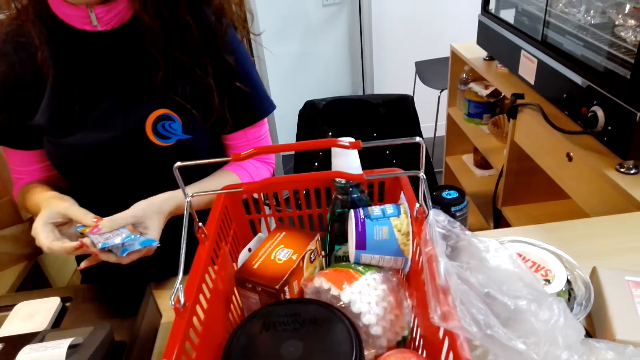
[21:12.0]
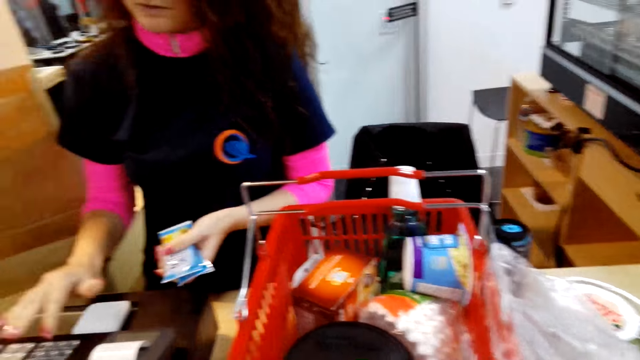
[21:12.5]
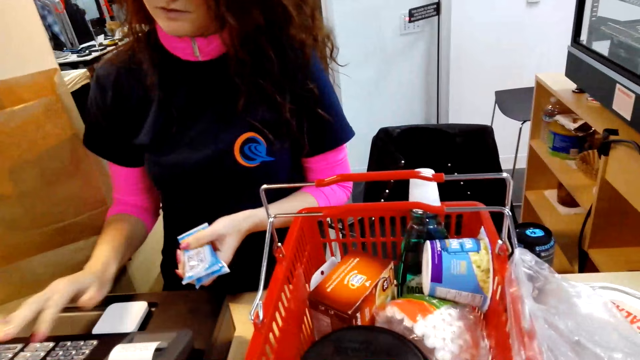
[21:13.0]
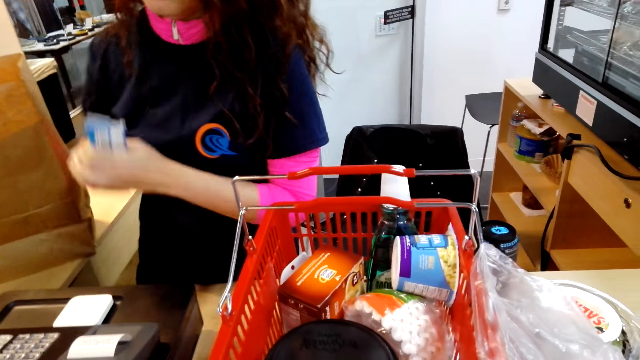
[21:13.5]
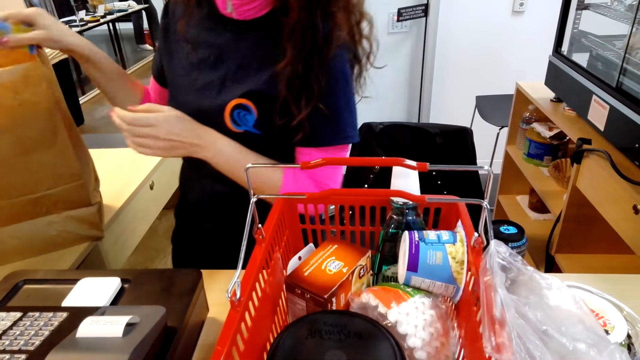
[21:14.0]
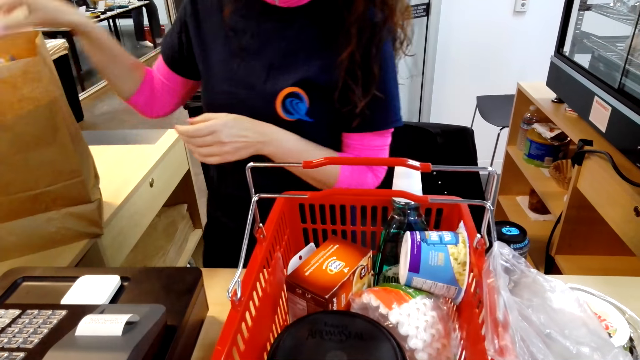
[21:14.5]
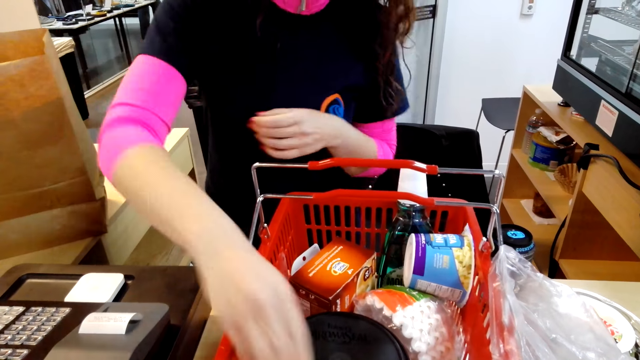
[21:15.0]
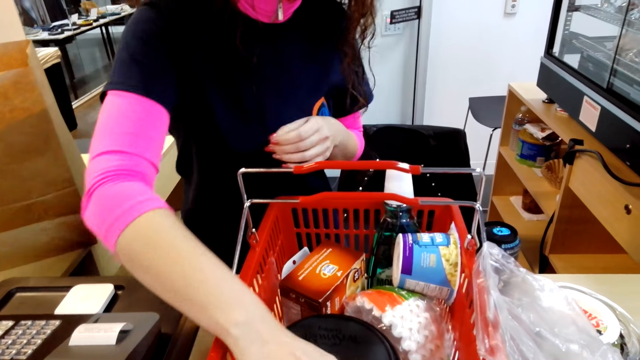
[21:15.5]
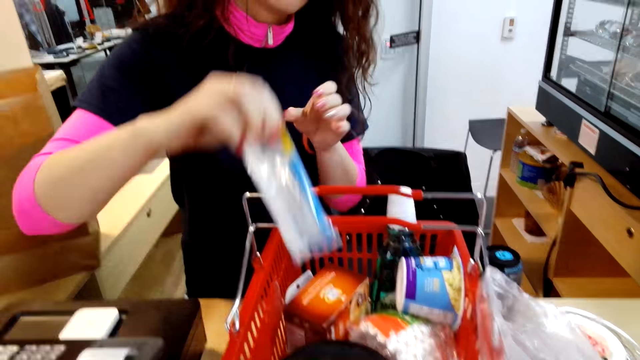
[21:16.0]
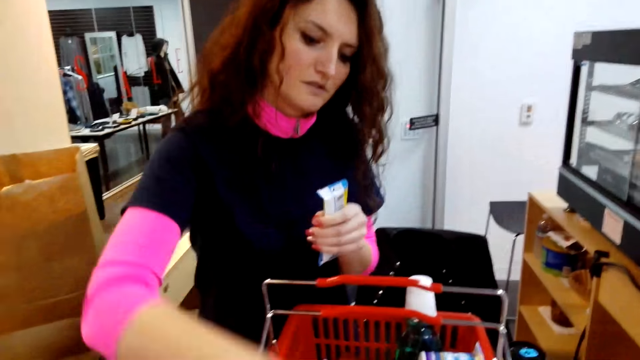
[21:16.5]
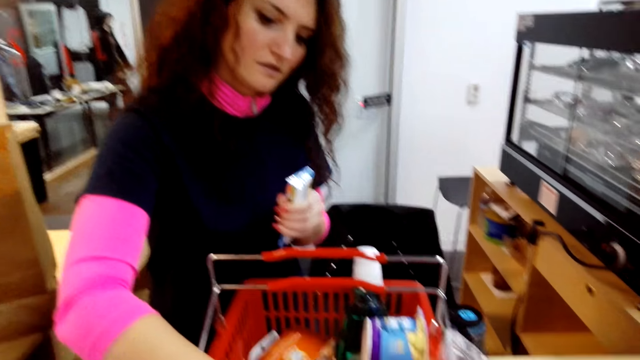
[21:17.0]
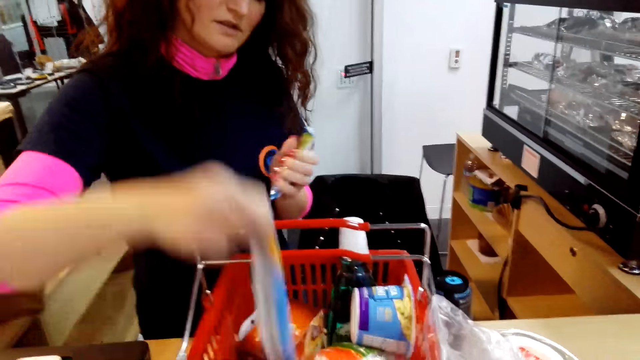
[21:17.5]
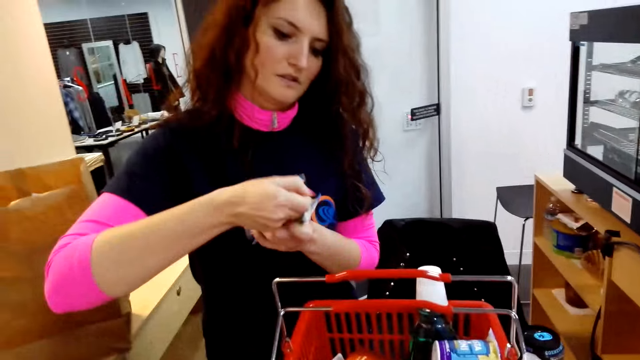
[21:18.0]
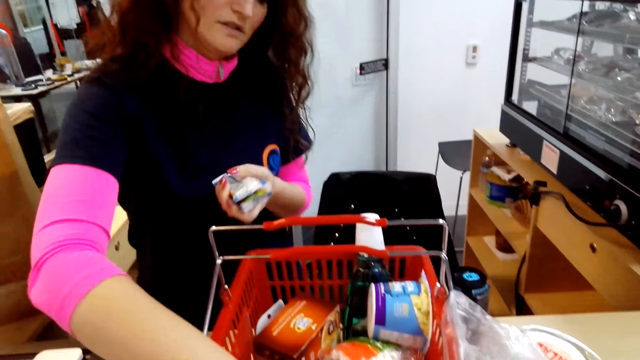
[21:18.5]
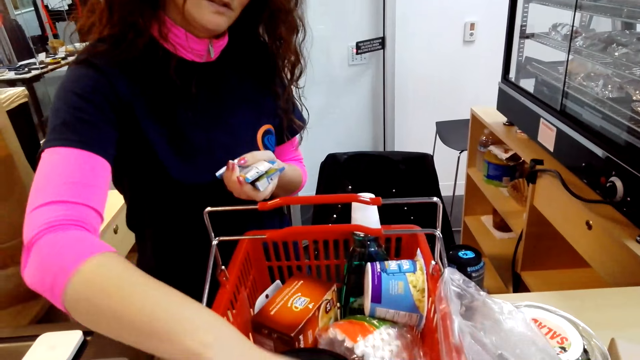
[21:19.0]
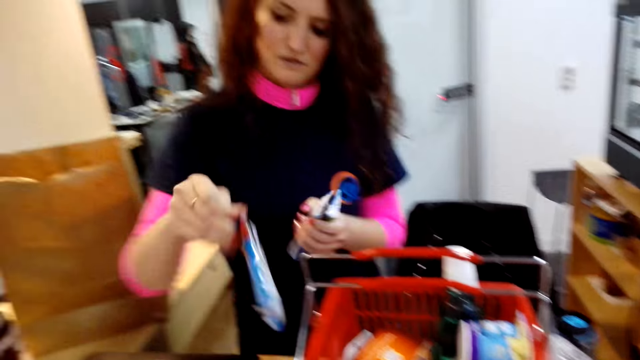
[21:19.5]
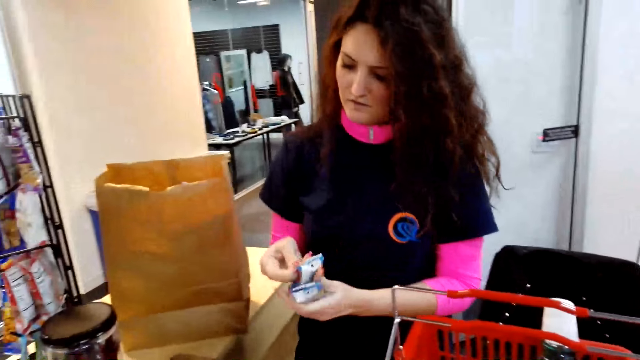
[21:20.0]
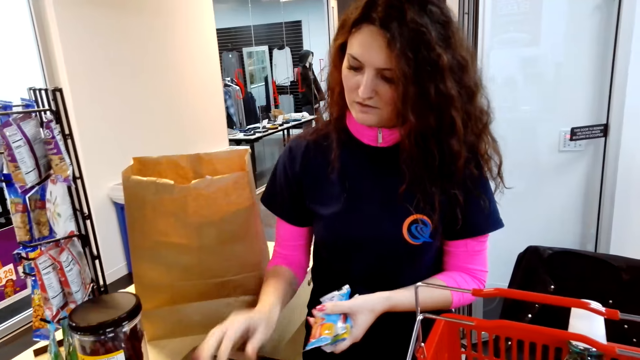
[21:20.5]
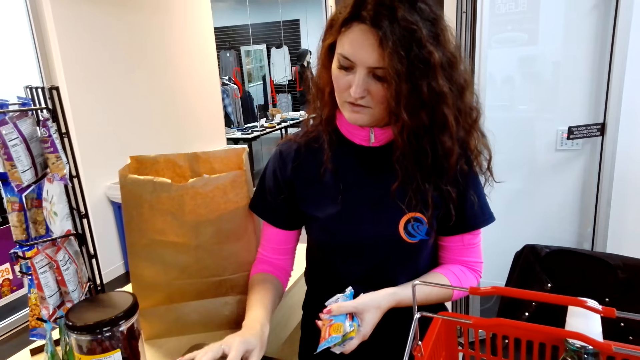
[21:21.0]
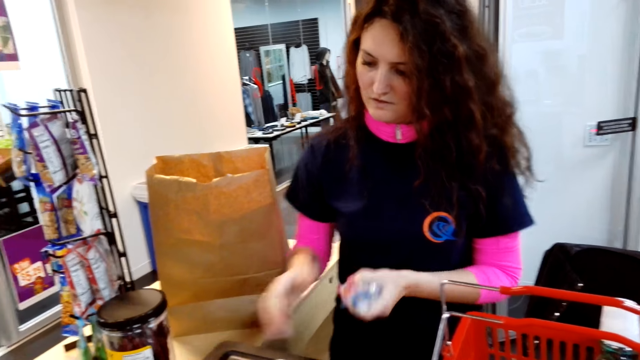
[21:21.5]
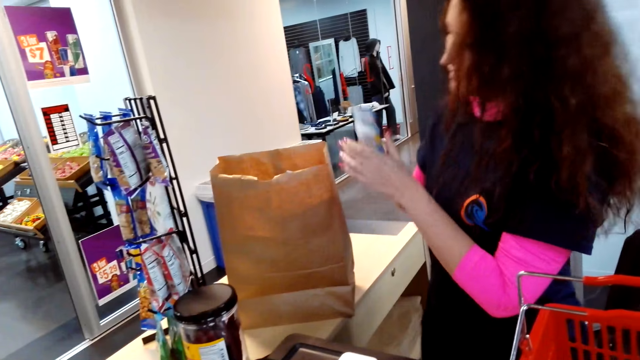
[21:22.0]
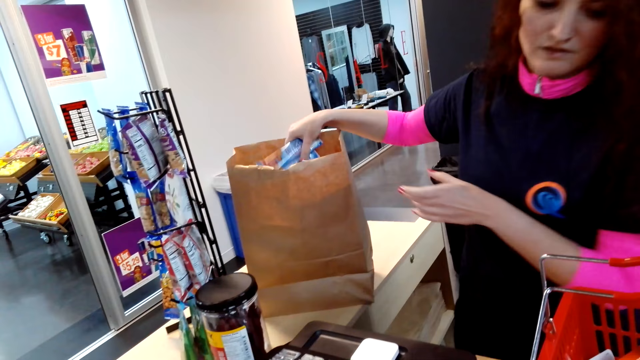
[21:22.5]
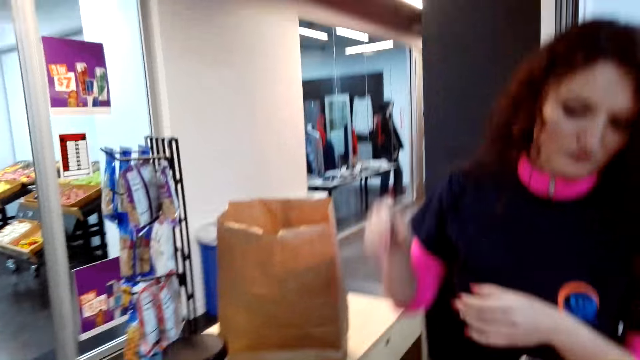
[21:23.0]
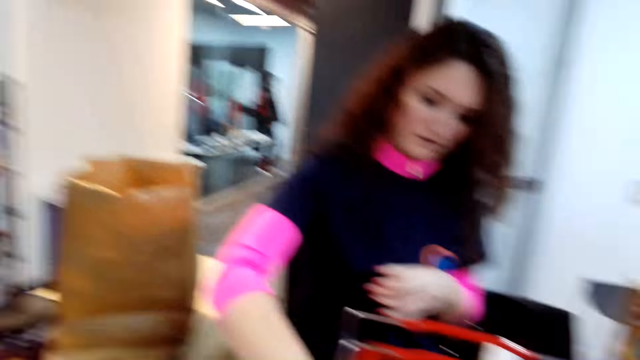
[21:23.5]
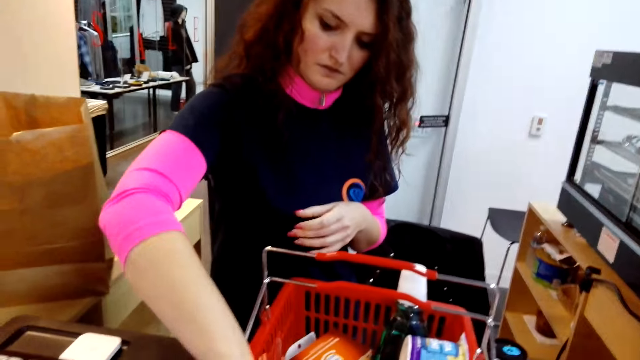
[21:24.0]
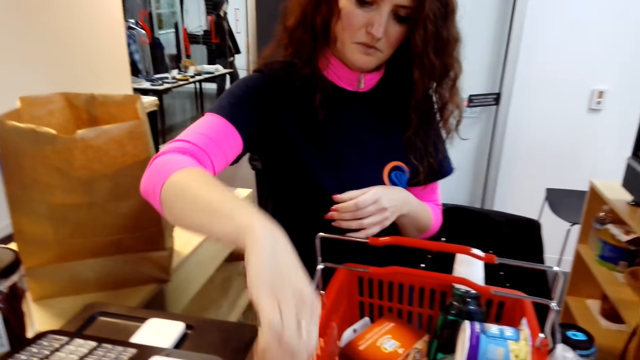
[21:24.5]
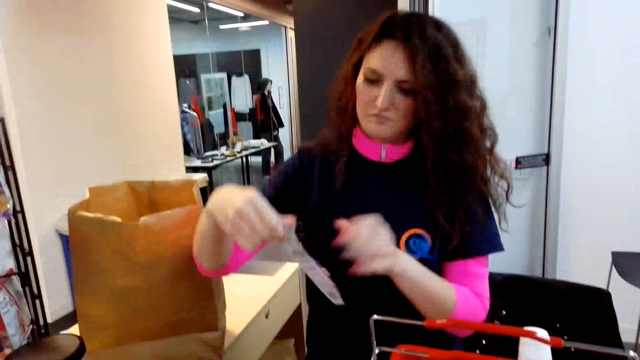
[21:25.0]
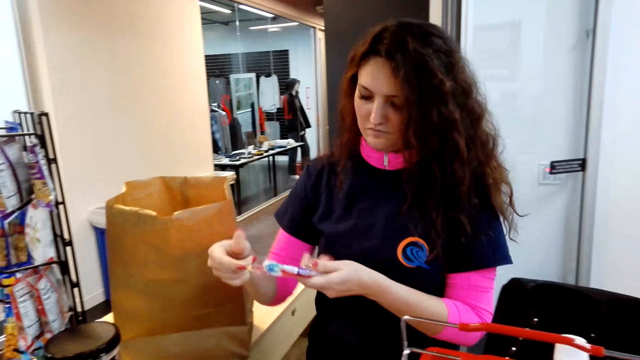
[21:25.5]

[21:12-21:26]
A woman presses a calculator. The woman puts an item in the paper bag. The woman takes items from the basket. The woman presses the calculator. The woman puts an item in the paper bag. The woman takes items from the basket.

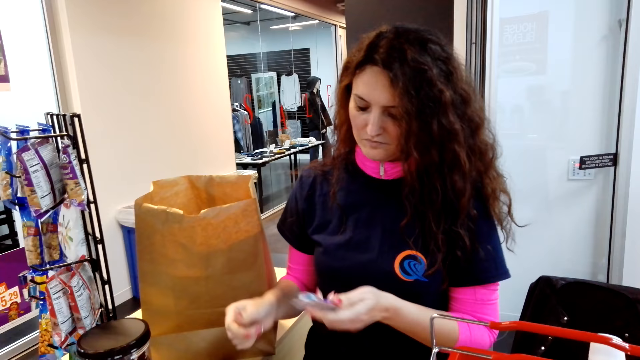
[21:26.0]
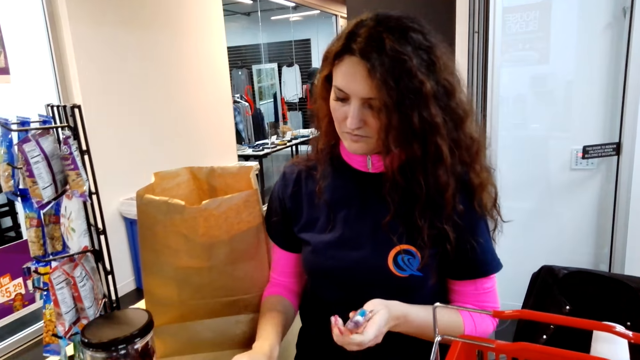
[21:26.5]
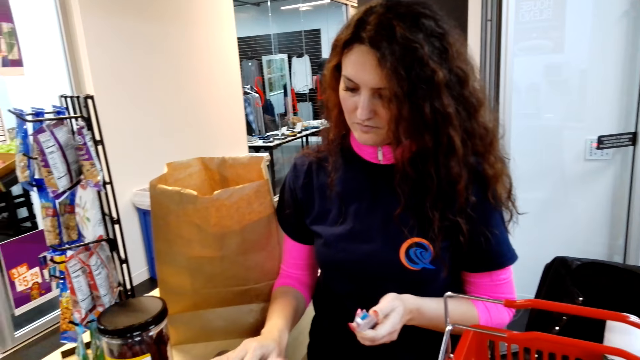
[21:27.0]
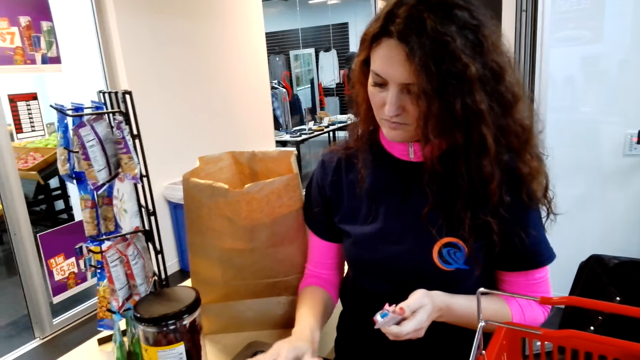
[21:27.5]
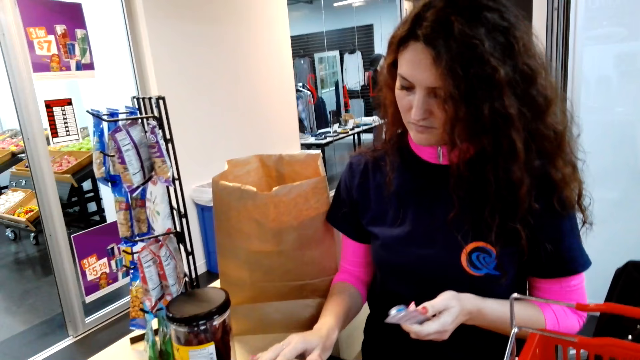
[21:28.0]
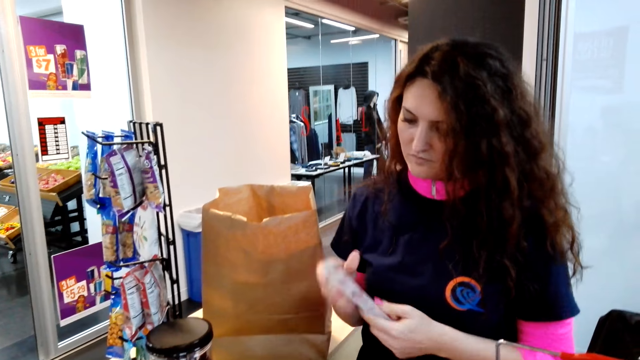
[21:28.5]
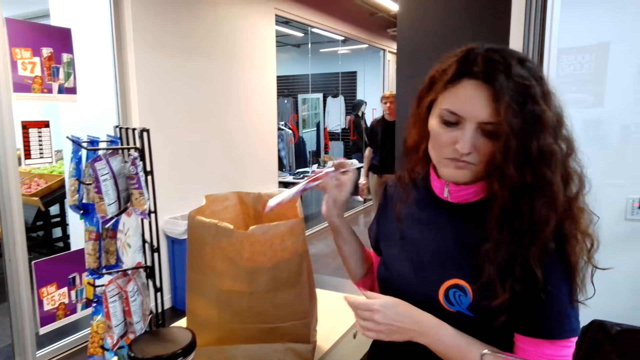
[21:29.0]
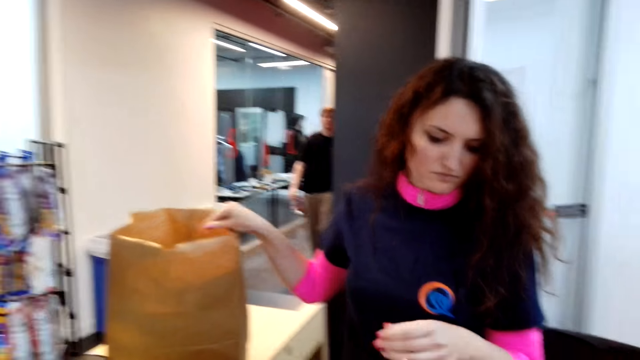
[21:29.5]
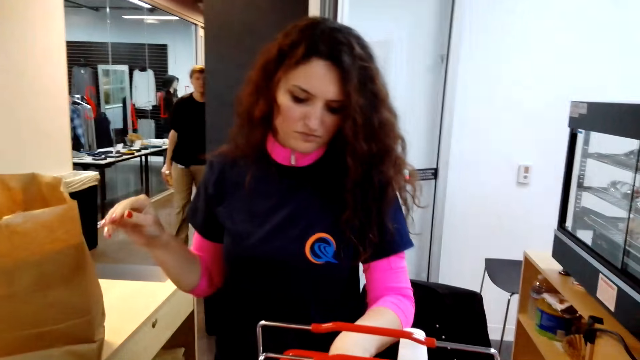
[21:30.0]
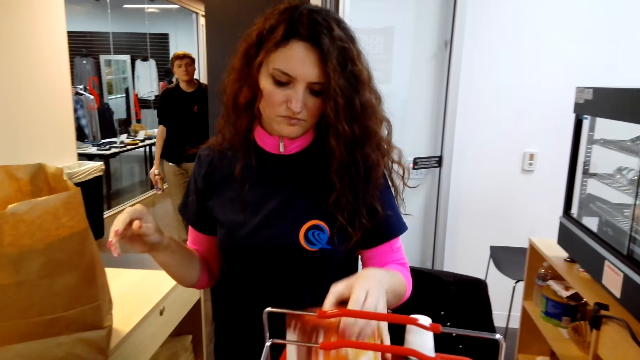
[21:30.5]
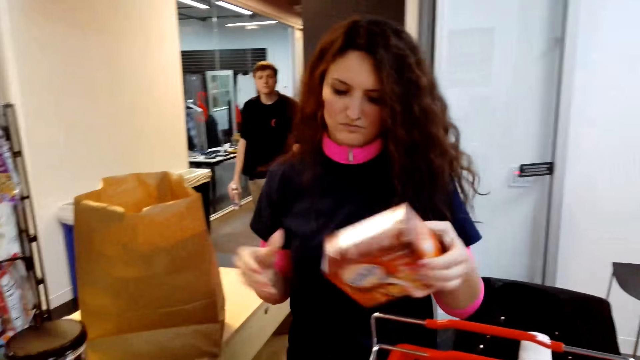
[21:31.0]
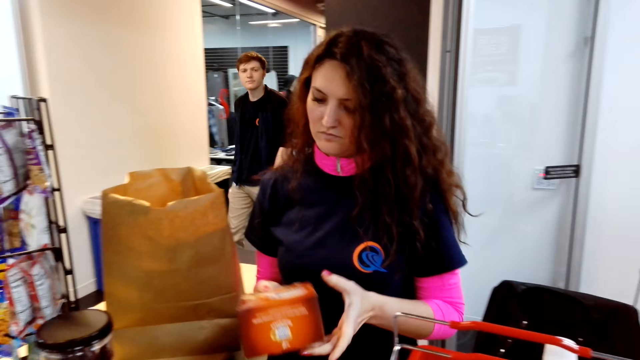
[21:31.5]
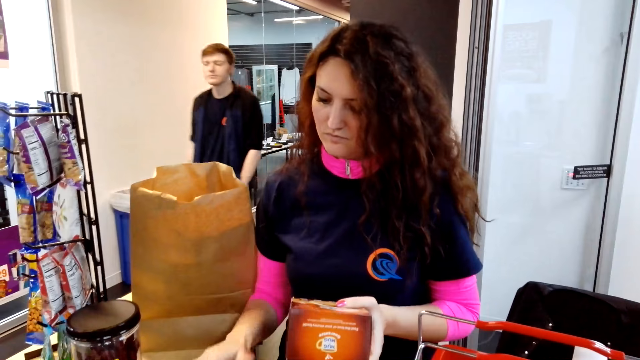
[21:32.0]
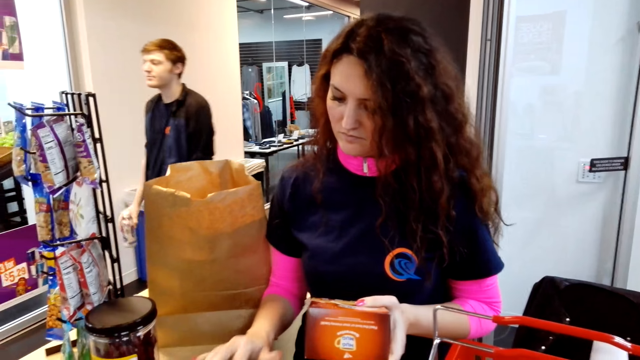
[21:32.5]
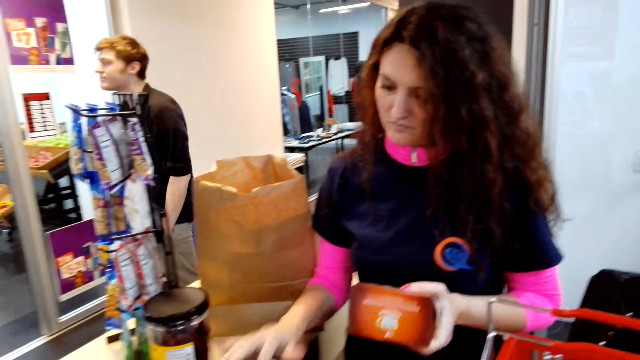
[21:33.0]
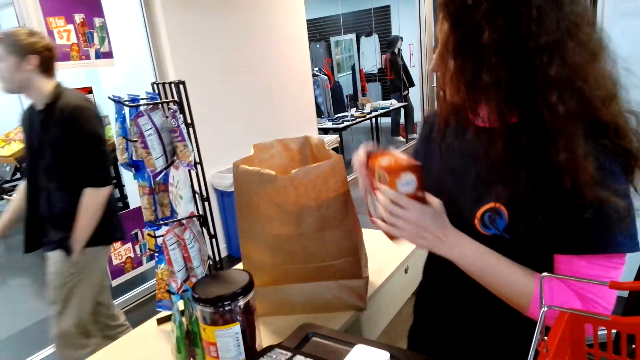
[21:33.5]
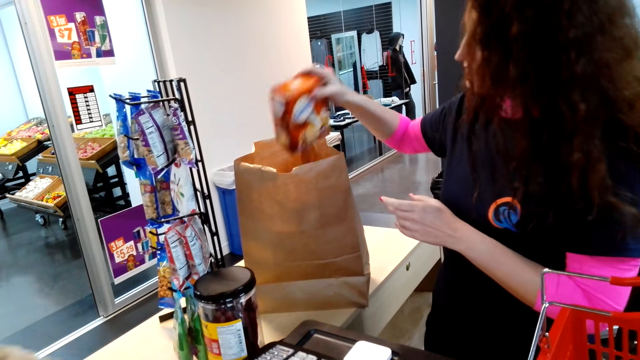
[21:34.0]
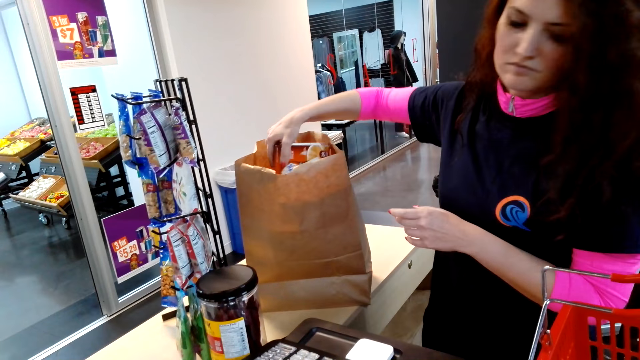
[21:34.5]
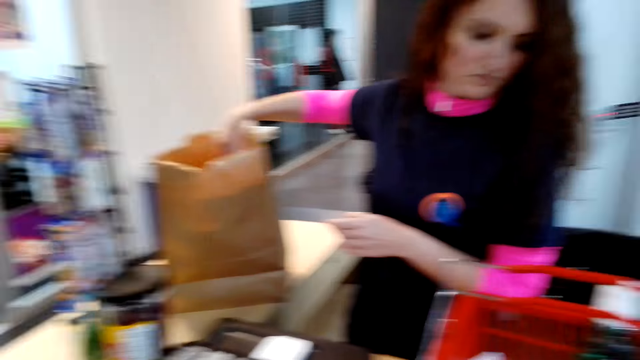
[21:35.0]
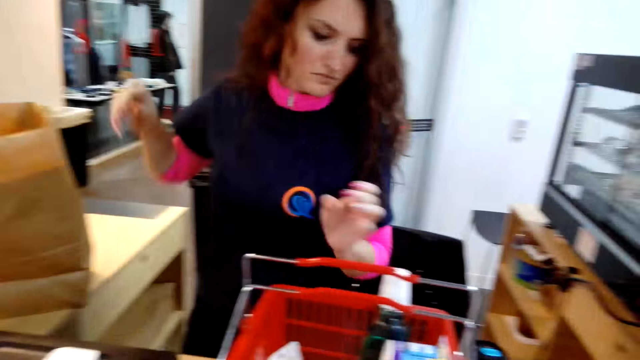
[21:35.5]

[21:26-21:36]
A woman presses a calculator and puts an item in the paper bag. The woman takes items from the basket and presses the calculator. The woman puts an item in the paper bag.
